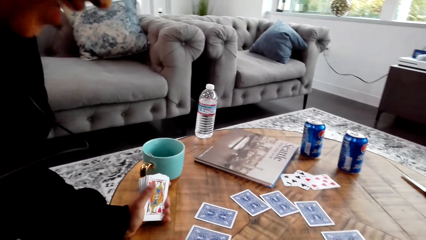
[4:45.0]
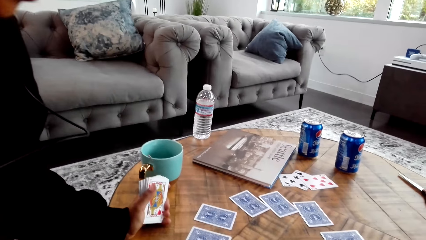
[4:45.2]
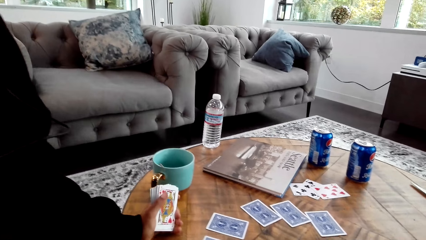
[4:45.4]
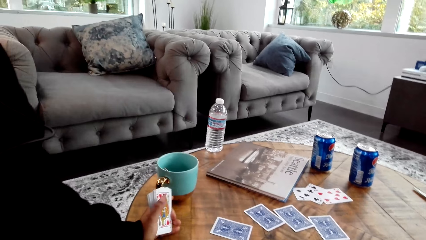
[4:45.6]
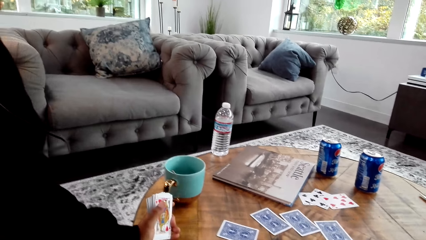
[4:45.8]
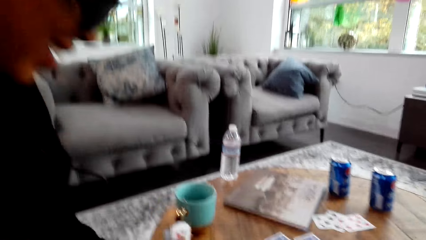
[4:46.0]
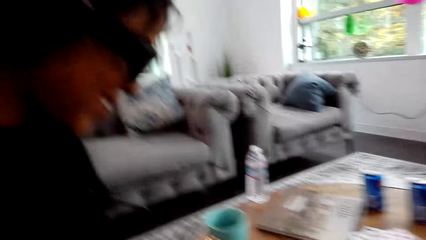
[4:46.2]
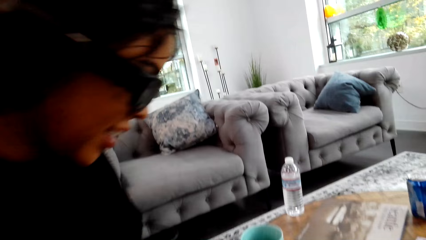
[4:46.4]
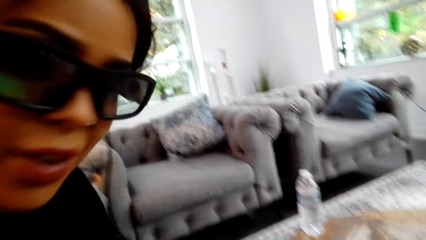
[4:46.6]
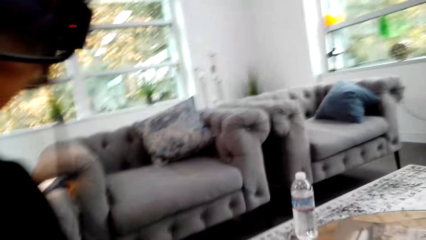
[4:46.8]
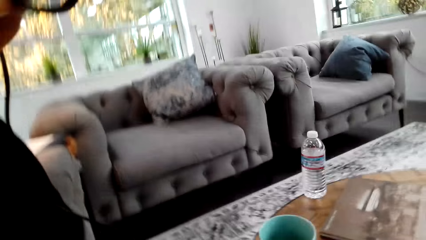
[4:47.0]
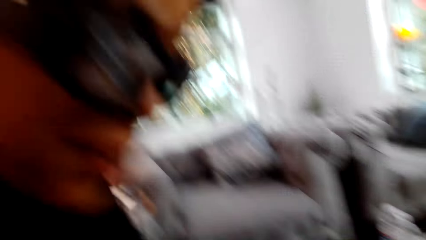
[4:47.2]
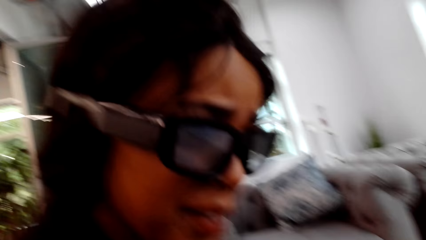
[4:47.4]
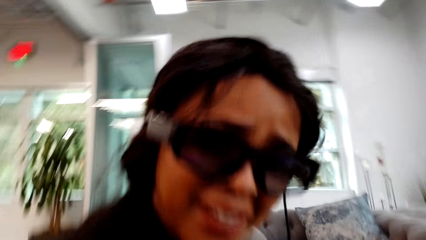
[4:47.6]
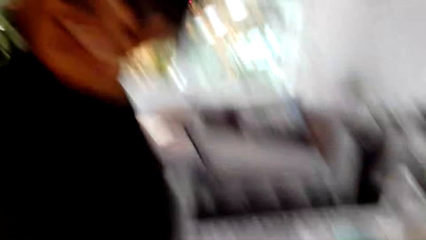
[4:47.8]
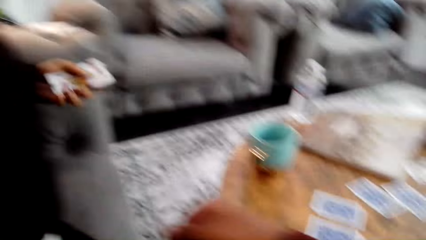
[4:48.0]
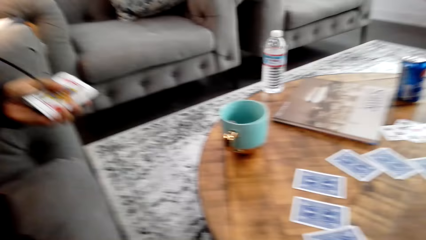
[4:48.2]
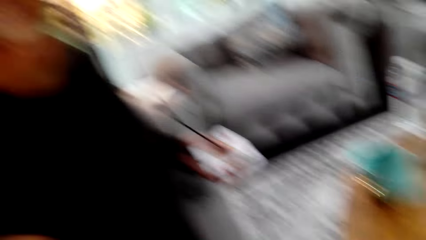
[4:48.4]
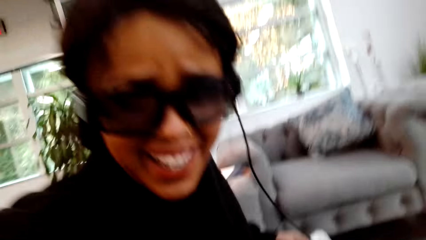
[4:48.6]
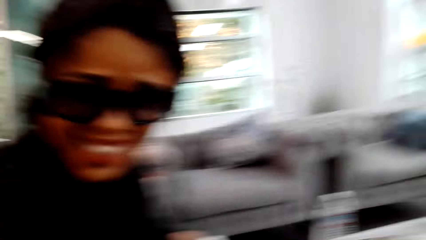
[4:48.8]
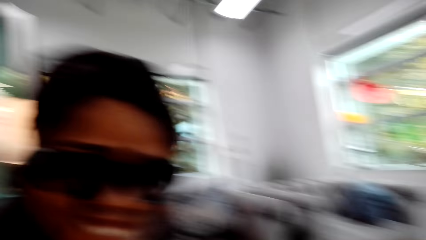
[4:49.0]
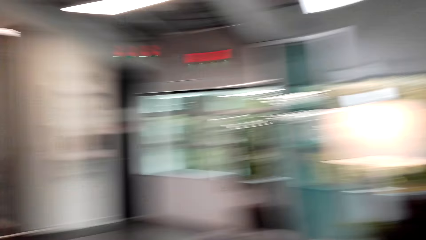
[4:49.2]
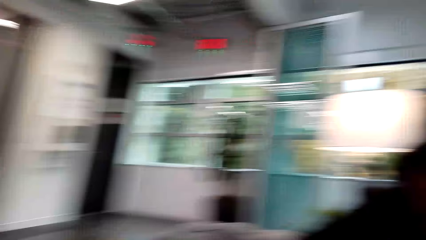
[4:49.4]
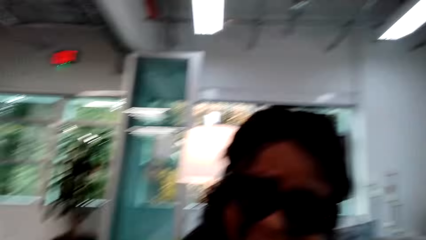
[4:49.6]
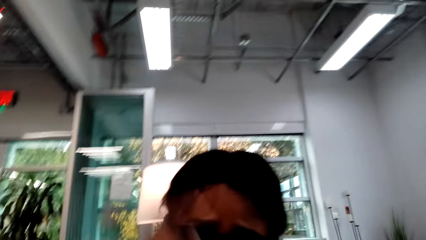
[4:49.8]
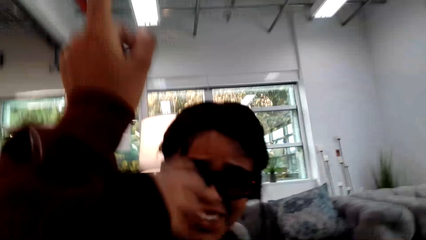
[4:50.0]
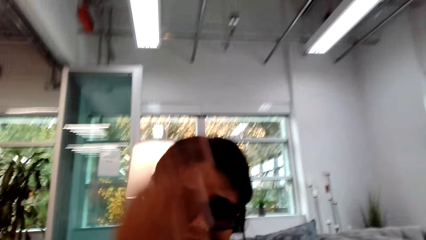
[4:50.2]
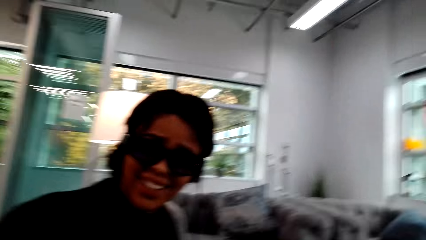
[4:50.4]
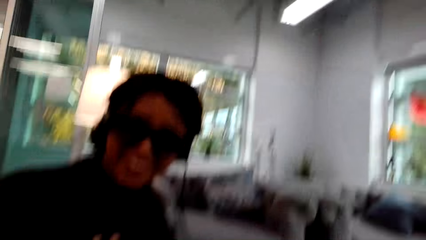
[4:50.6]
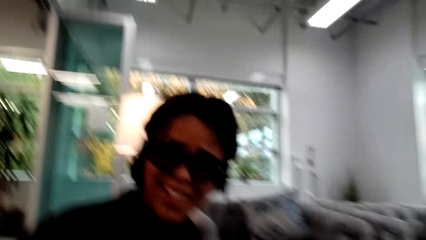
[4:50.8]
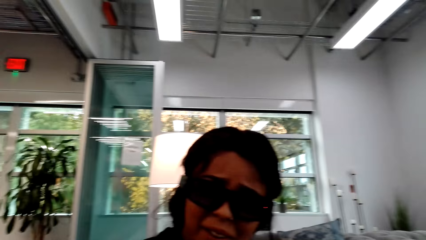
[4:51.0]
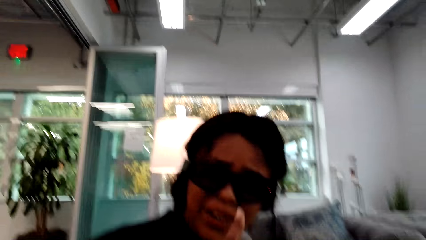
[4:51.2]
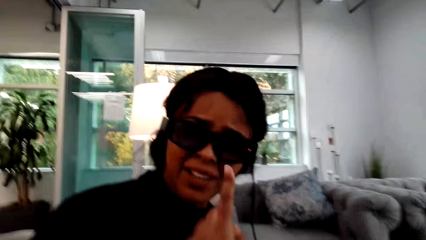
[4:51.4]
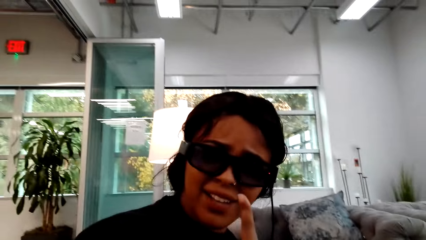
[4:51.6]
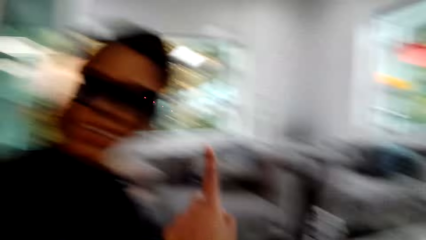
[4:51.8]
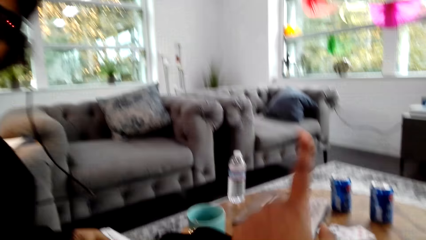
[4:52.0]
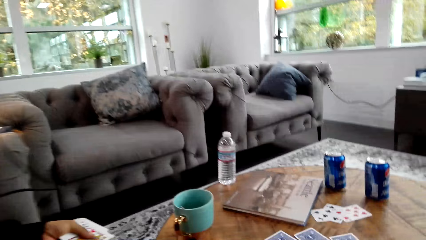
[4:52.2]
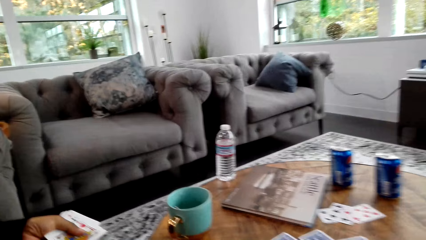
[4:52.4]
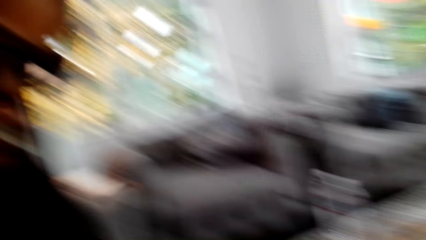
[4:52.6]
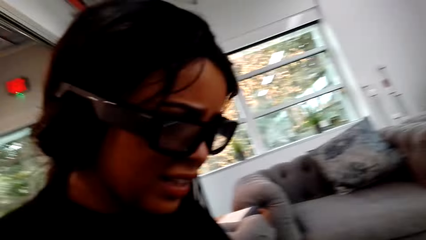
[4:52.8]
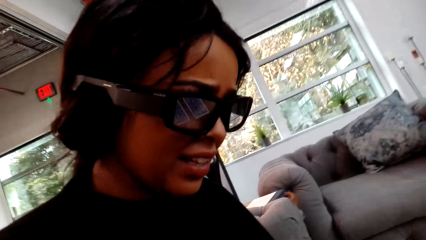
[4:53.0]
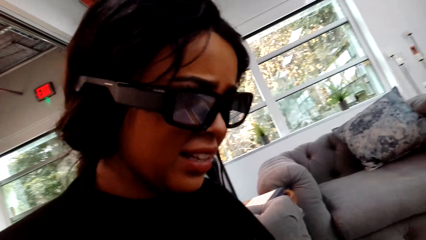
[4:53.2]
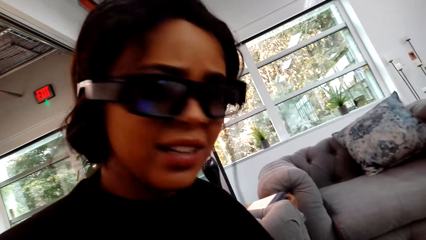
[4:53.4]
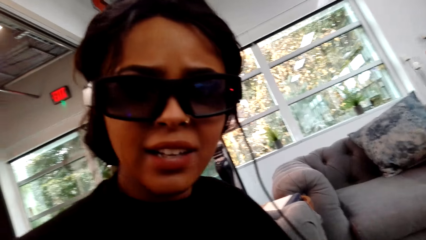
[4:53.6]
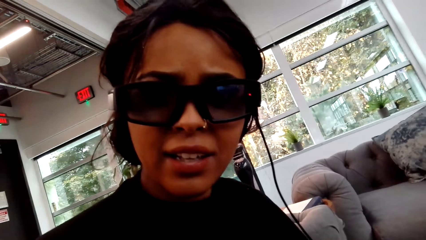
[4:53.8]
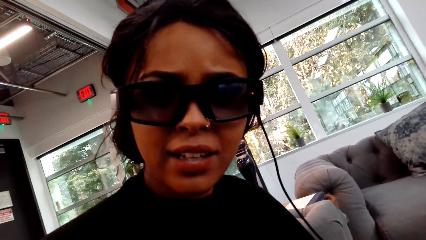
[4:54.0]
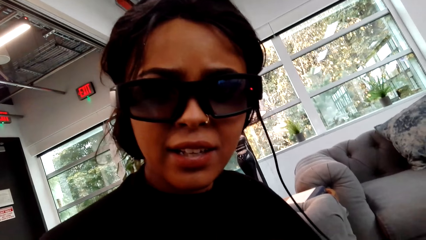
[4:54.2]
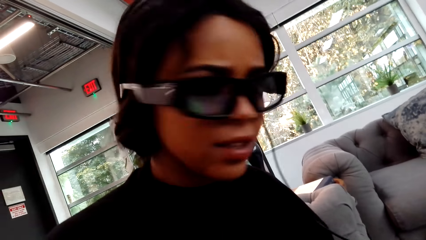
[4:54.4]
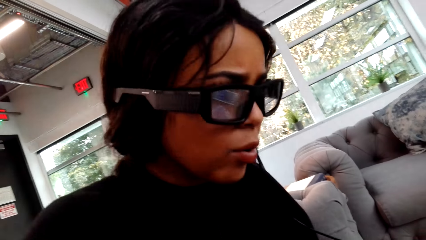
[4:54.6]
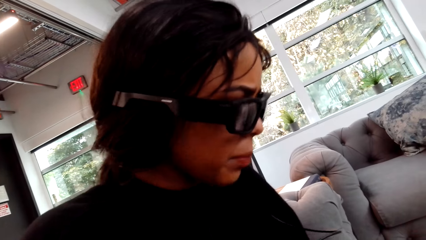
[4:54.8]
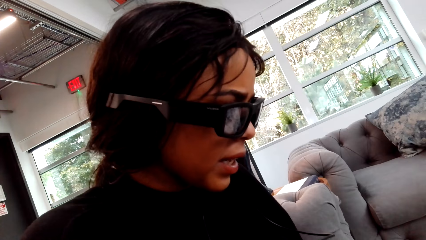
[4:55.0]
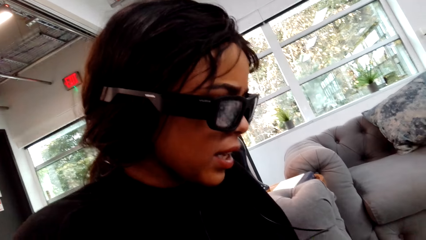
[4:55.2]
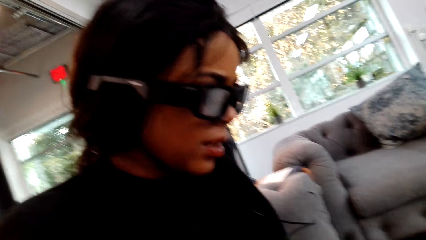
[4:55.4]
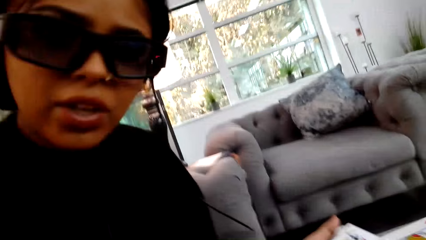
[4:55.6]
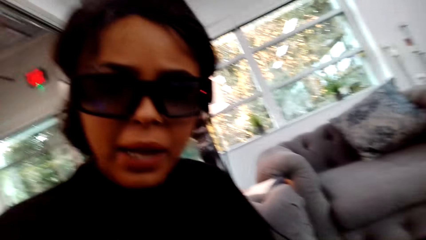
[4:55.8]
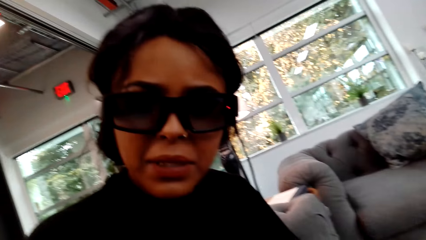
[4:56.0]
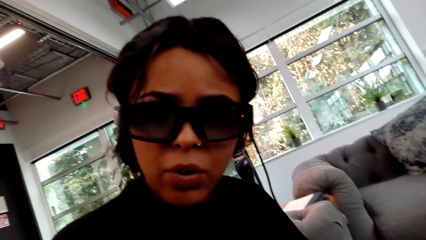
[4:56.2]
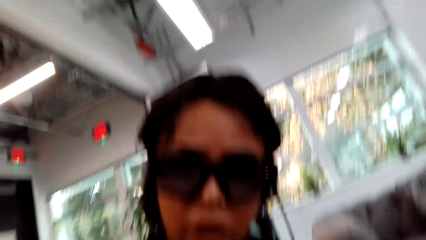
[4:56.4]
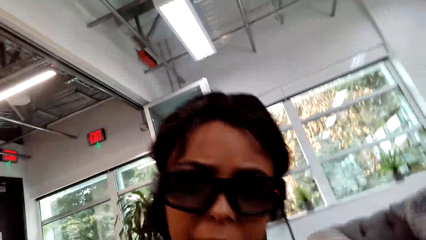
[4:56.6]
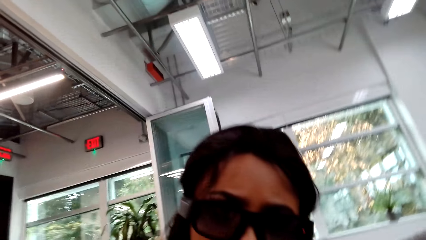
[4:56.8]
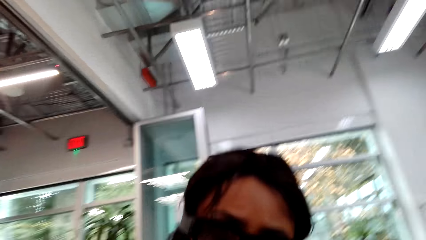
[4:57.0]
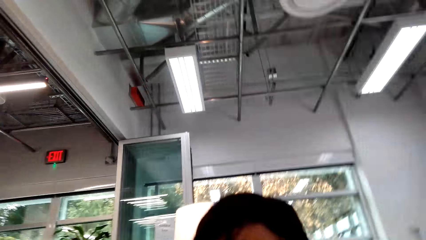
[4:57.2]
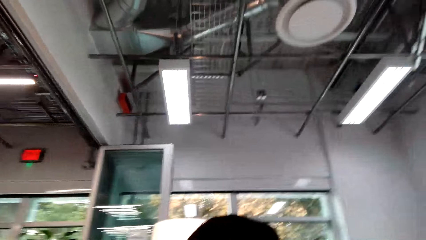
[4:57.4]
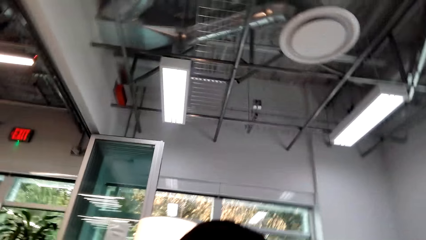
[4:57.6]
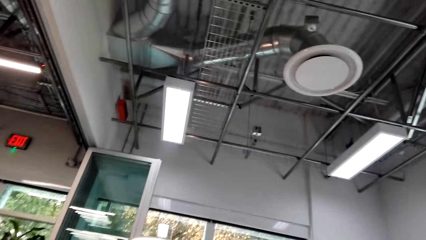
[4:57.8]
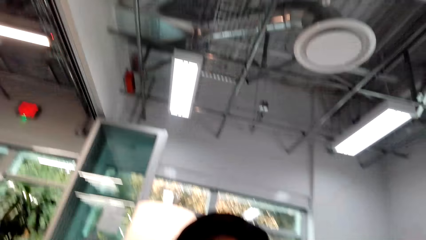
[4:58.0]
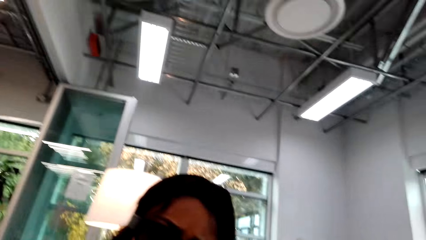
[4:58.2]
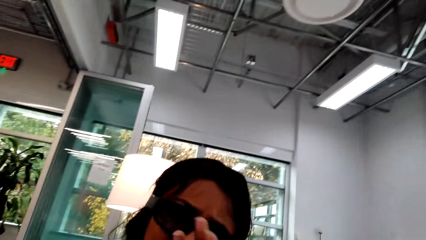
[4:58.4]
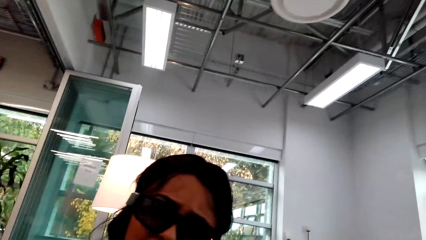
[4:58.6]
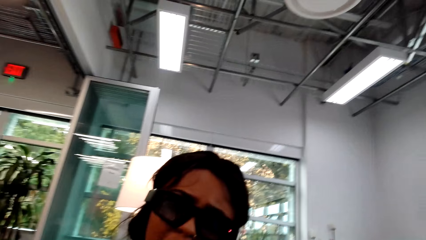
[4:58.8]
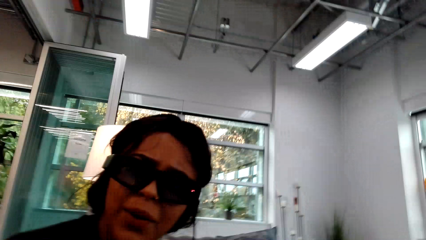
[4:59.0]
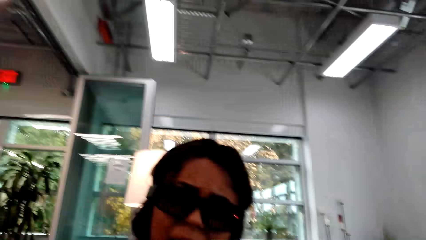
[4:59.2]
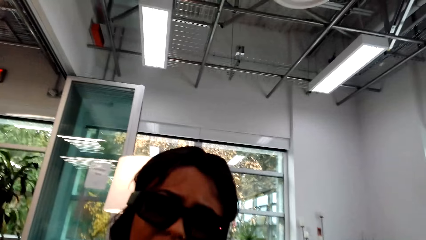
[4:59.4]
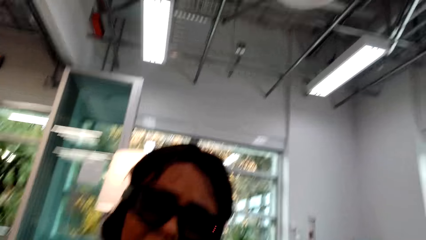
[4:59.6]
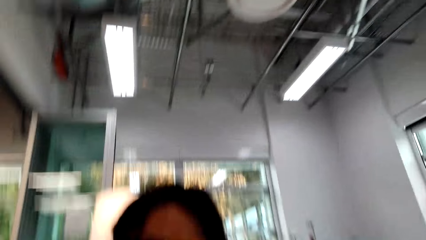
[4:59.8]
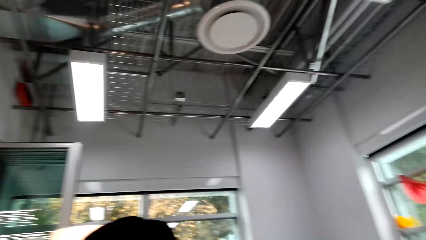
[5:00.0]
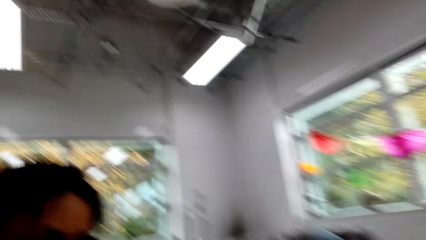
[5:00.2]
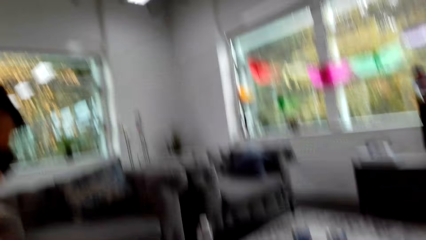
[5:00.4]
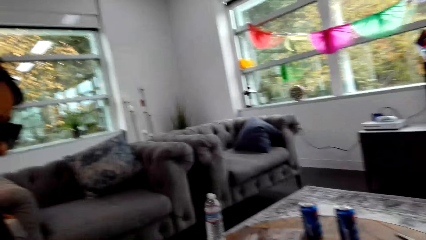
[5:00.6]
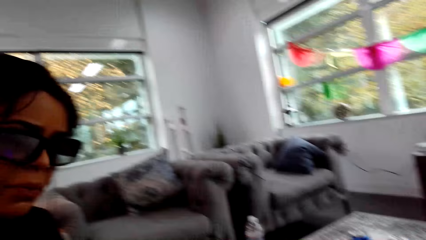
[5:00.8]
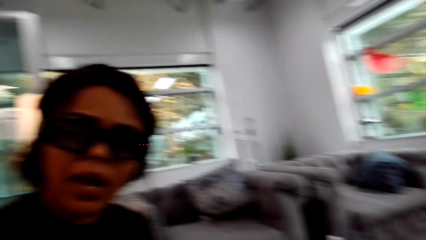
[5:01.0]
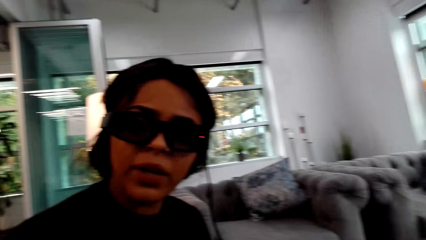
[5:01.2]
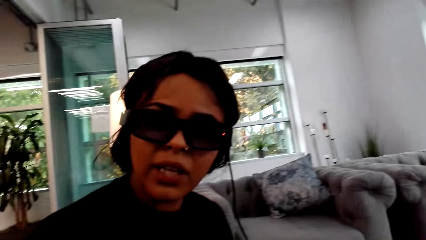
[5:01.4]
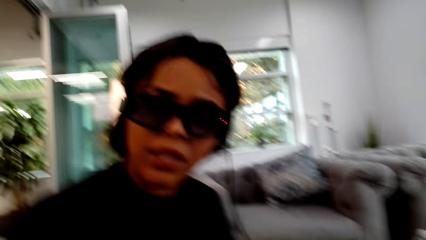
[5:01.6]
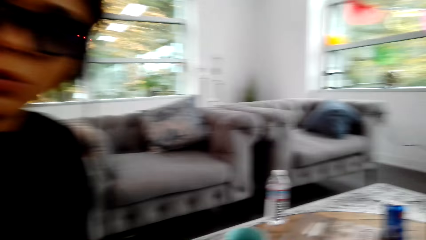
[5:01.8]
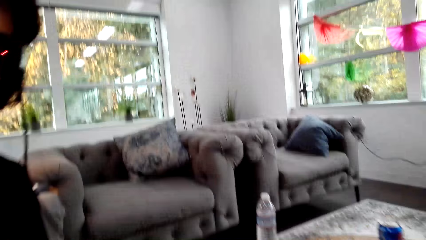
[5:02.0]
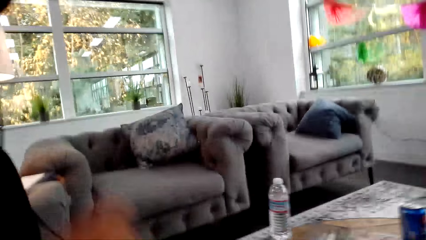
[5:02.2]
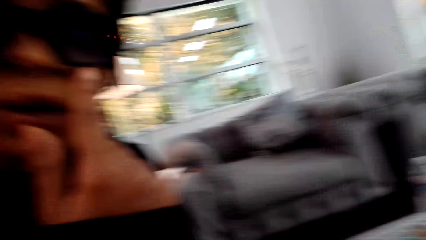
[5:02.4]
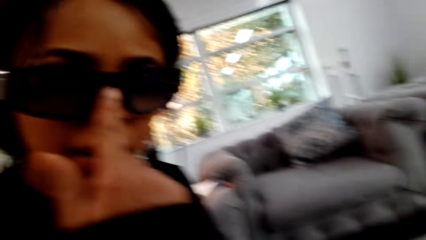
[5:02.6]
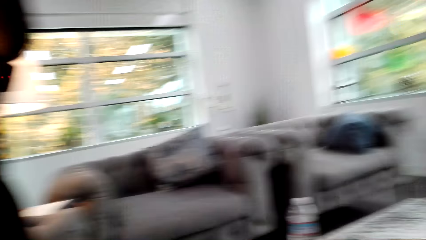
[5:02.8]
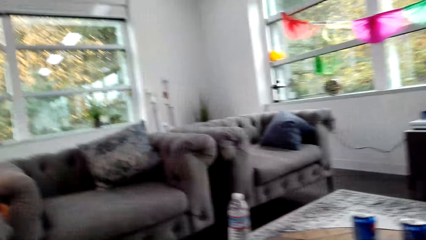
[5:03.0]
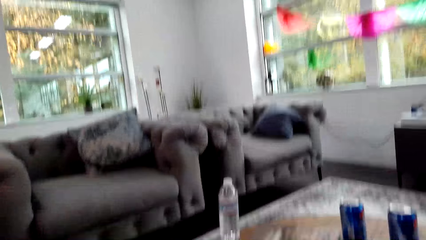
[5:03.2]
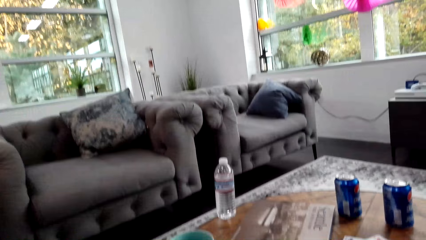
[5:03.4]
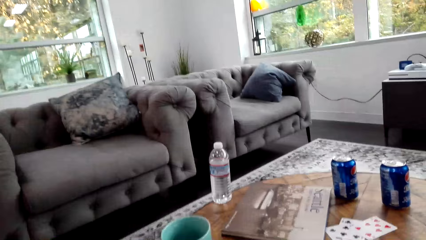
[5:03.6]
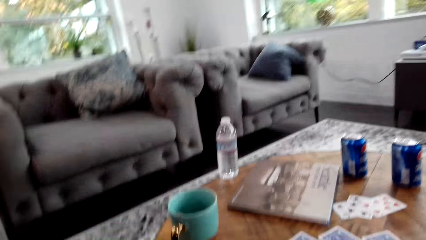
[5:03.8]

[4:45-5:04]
A woman places her left hand on a table. She holds the table with her right hand. She moves her head. She moves her head again. The camera wearer interacts with the woman. She lifts her left hand. She looks around a room. She lifts her left hand index finger. She talks to the woman. The woman moves her head. She moves her head again. The woman interacts with the camera wearer. She moves her head. The camera wearer looks at the roof. She looks around the room. The woman moves her head. She touches her nose with her right hand index finger.
